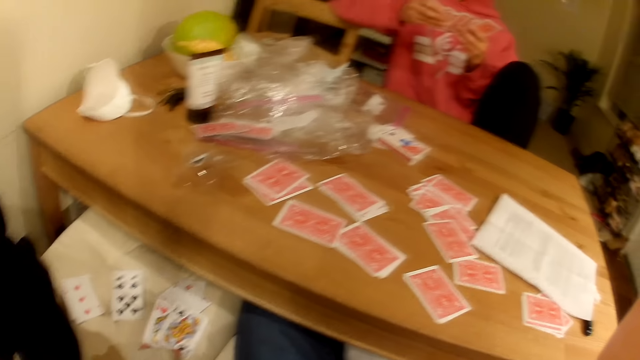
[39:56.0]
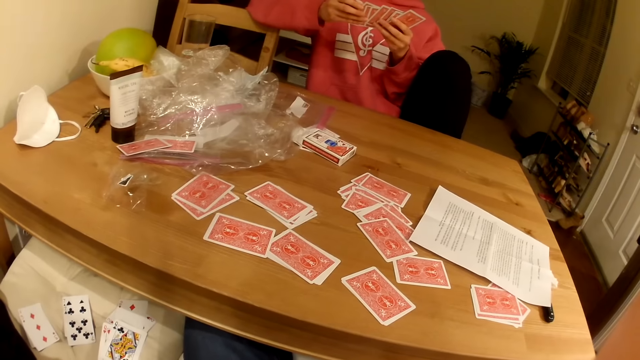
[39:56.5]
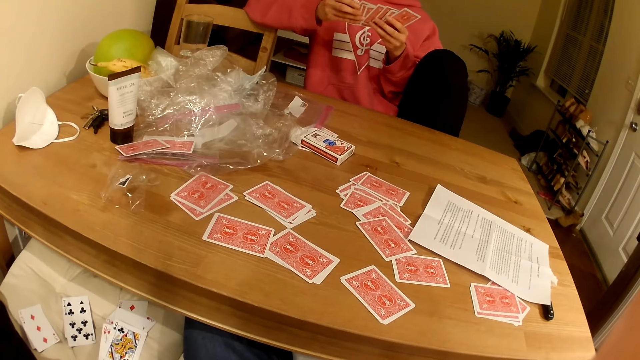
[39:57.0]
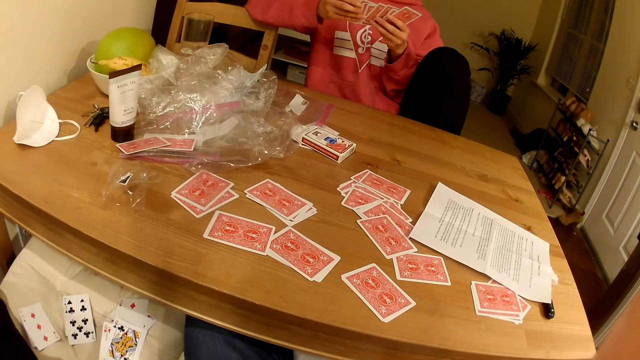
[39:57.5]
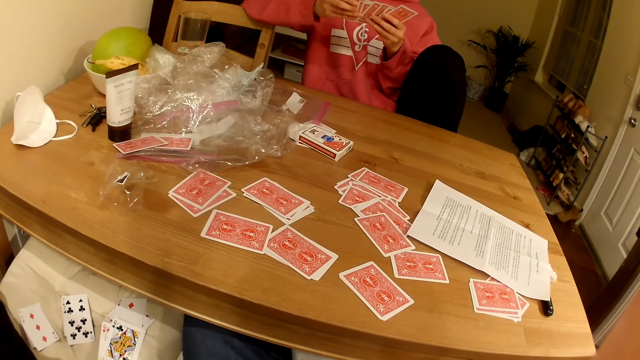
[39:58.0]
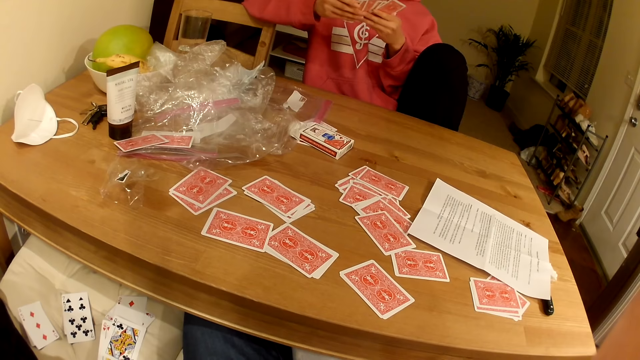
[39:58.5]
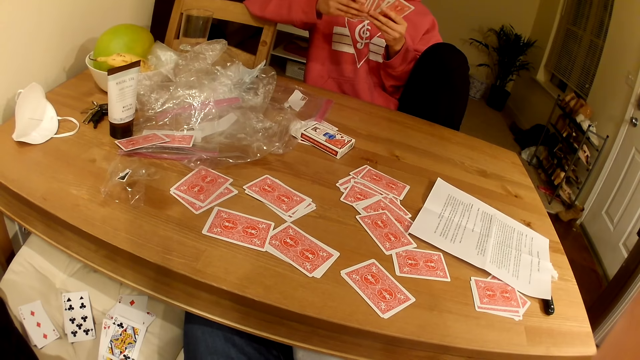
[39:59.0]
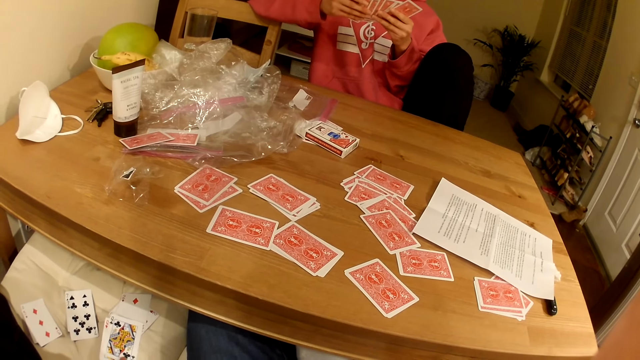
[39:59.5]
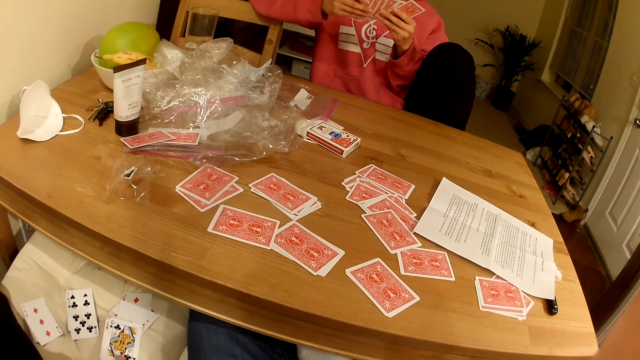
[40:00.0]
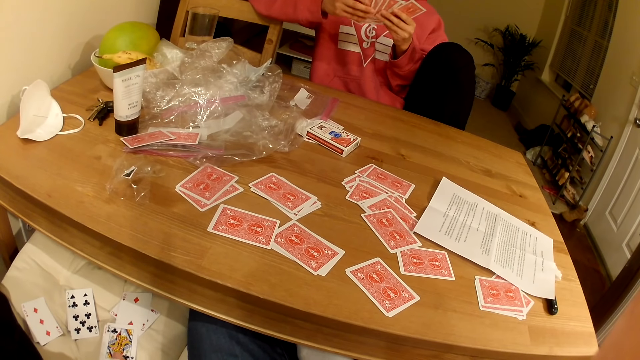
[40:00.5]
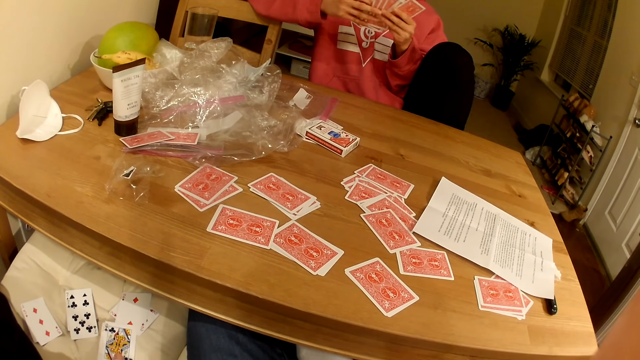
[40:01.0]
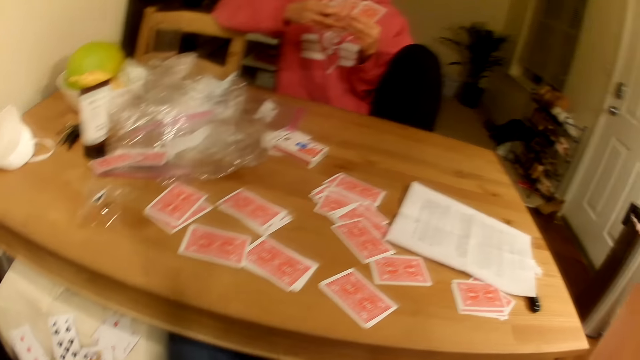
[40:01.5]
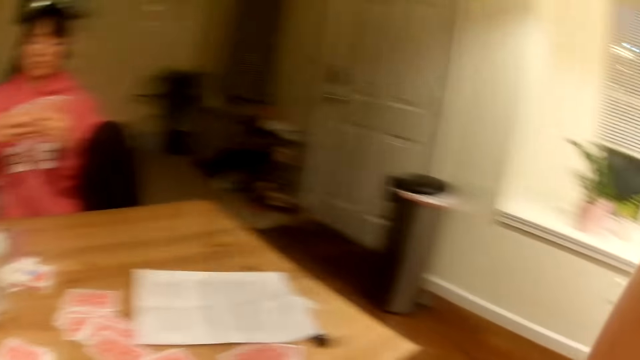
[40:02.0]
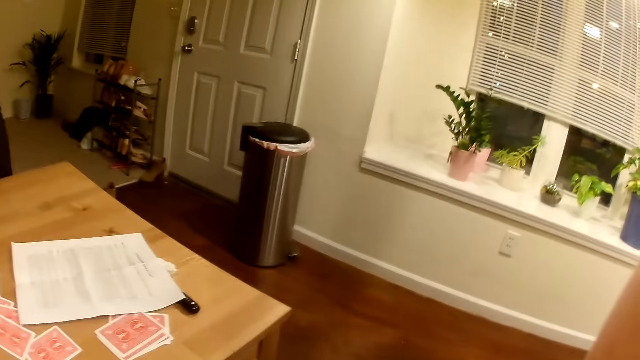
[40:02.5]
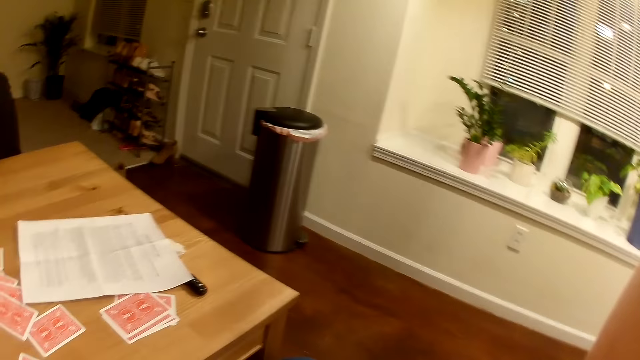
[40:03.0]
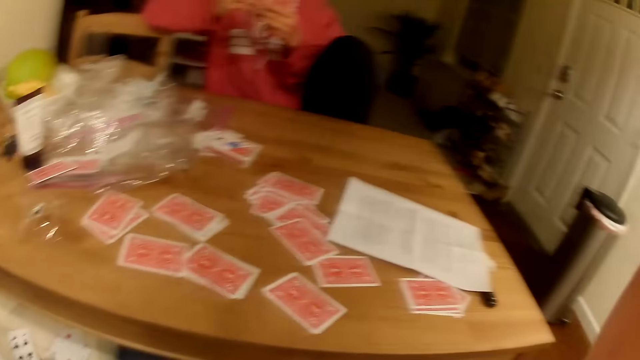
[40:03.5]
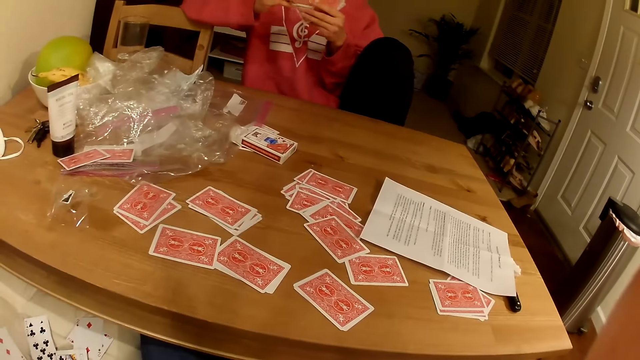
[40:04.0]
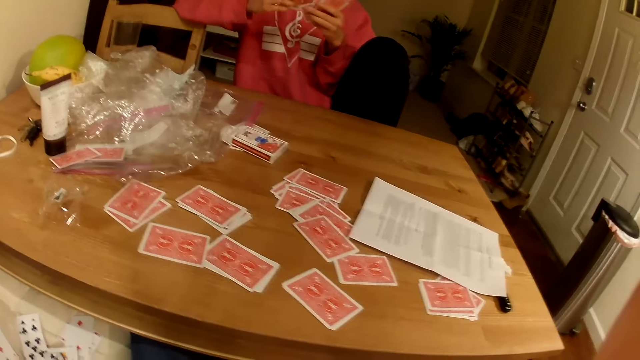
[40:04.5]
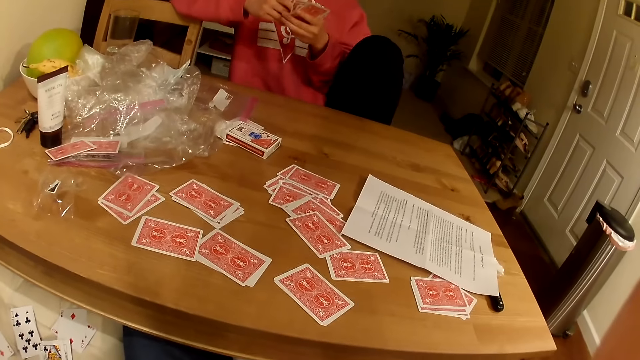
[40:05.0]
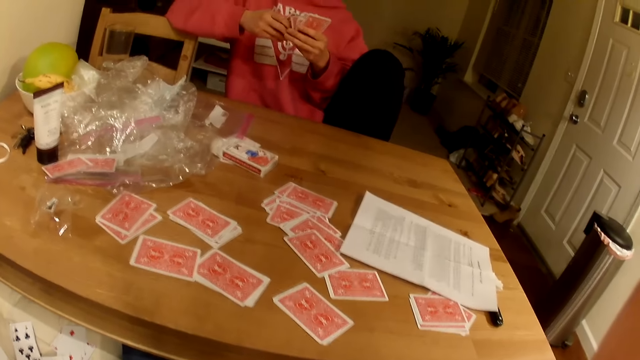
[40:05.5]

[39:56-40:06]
The camera wearer looks to the right.

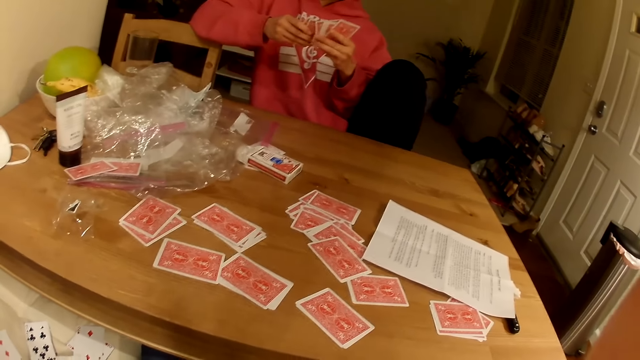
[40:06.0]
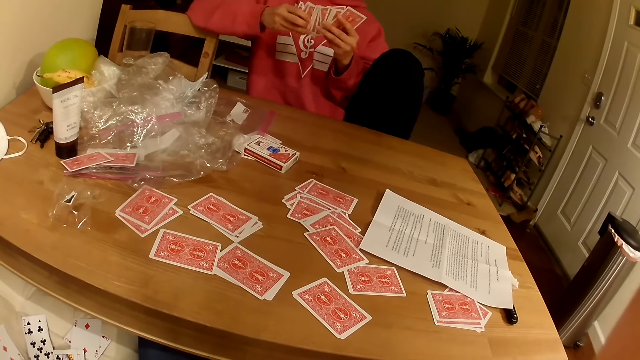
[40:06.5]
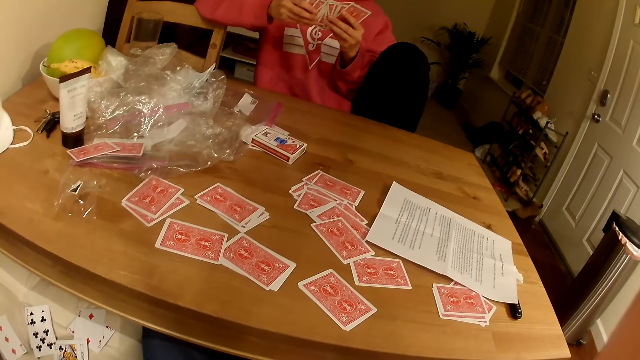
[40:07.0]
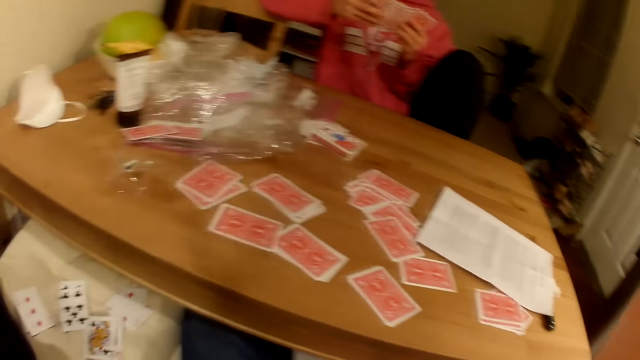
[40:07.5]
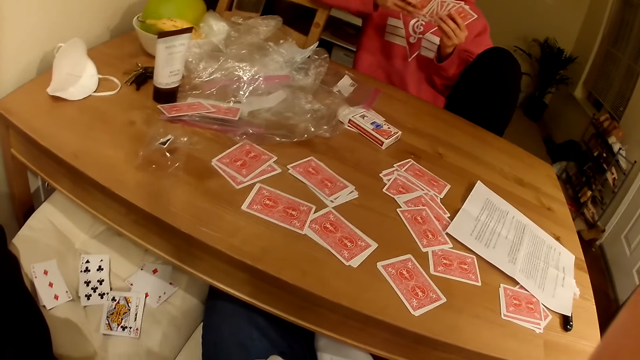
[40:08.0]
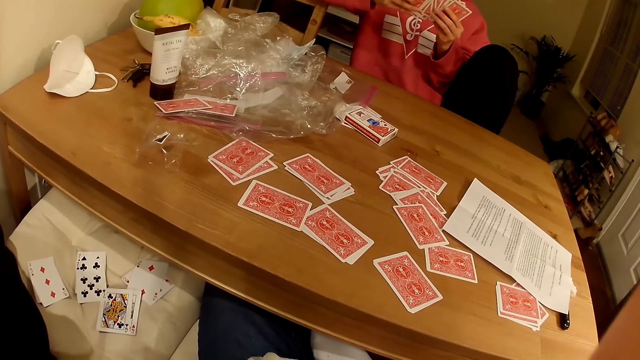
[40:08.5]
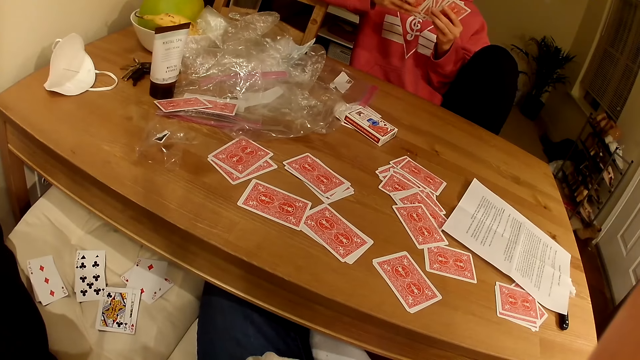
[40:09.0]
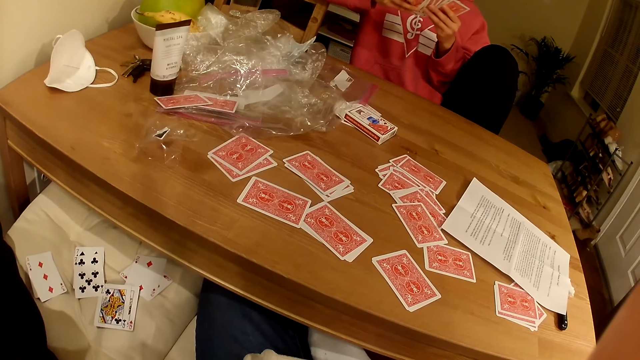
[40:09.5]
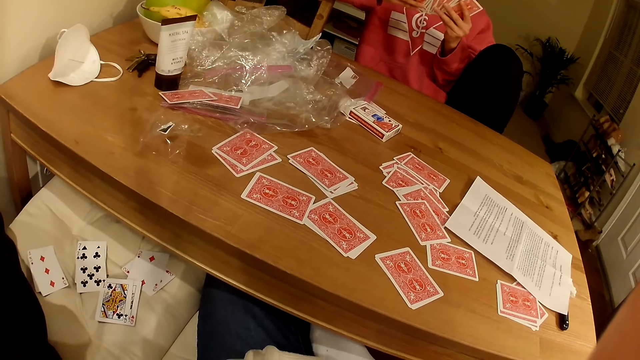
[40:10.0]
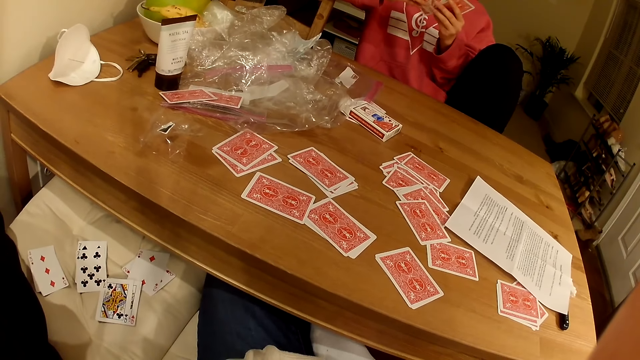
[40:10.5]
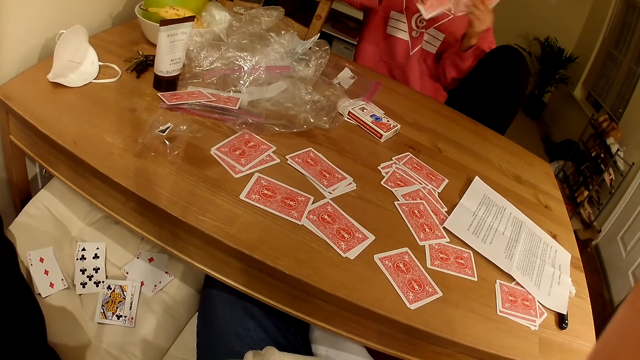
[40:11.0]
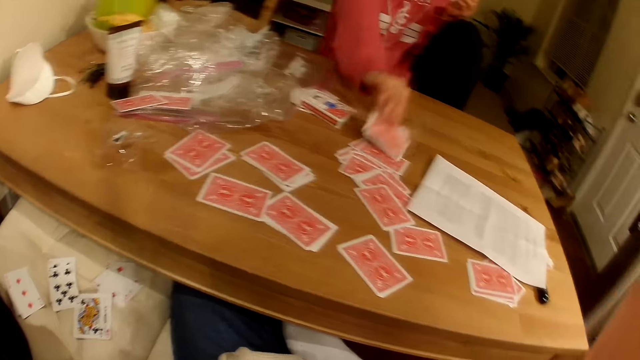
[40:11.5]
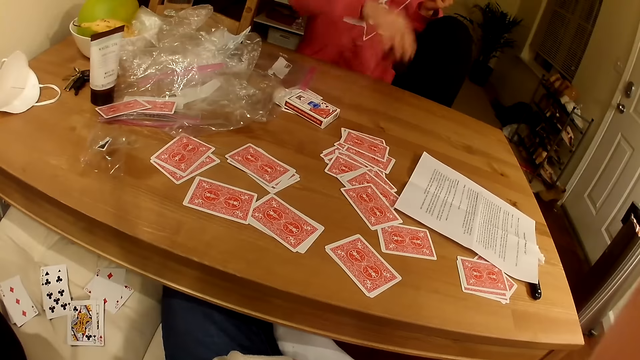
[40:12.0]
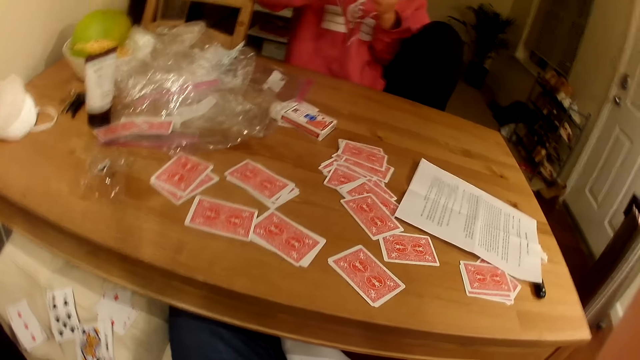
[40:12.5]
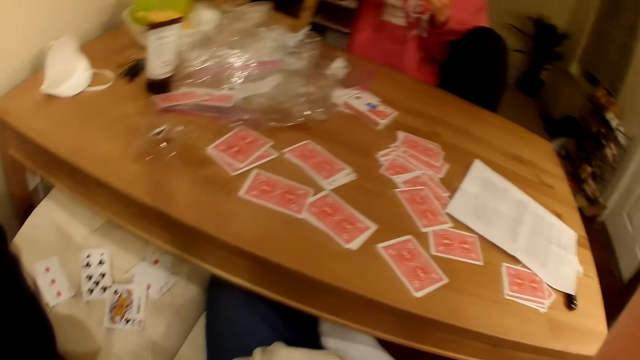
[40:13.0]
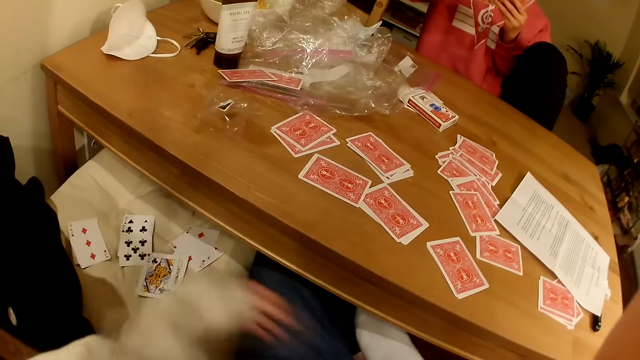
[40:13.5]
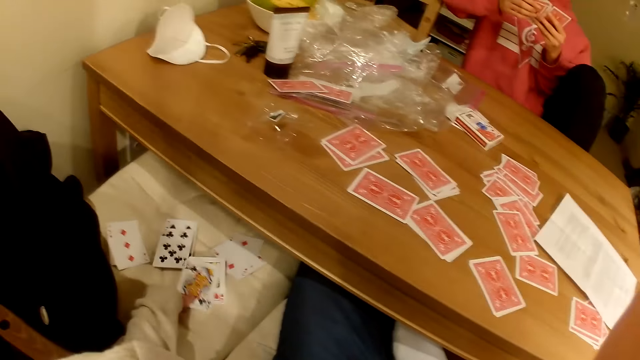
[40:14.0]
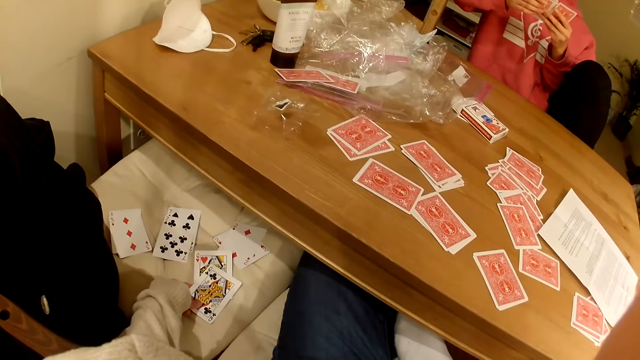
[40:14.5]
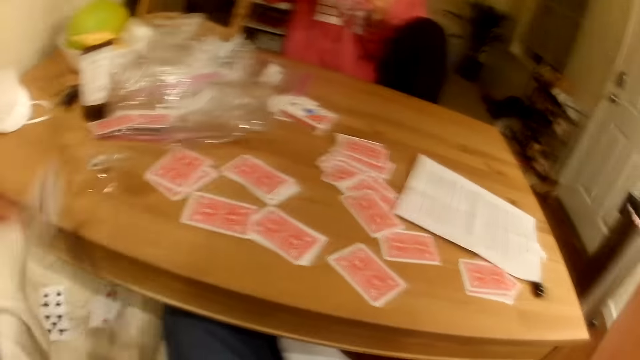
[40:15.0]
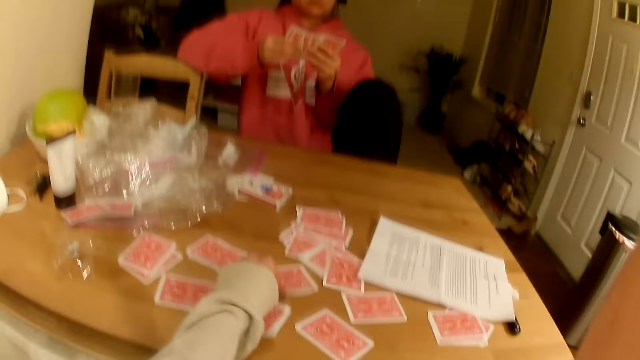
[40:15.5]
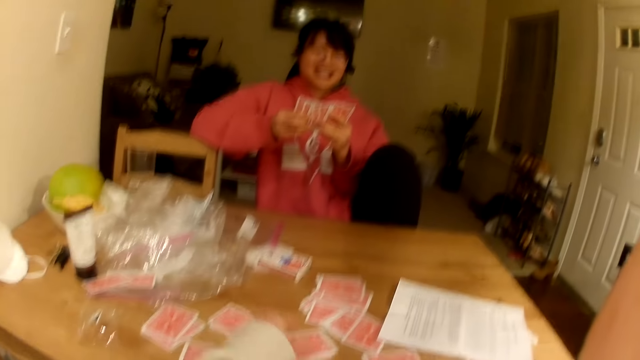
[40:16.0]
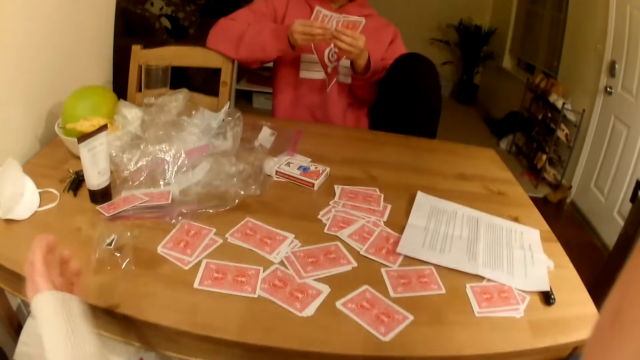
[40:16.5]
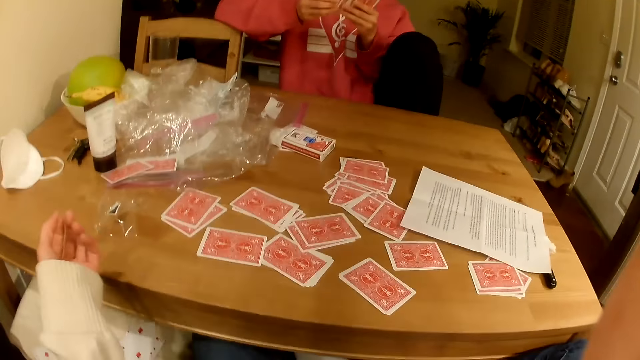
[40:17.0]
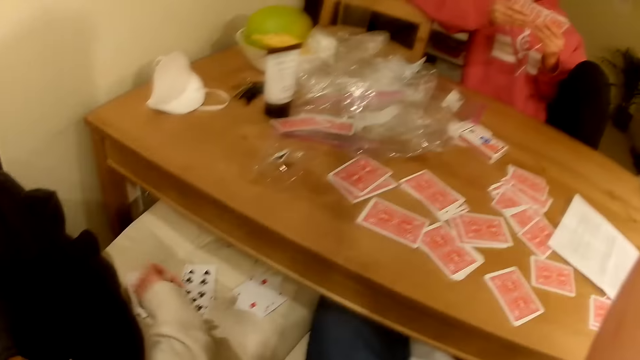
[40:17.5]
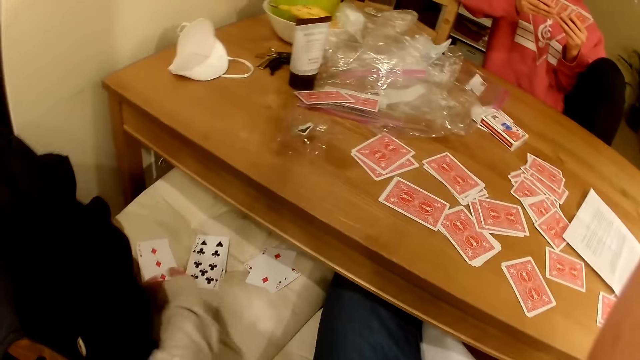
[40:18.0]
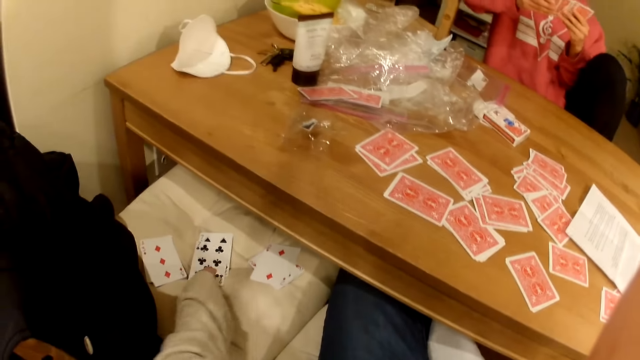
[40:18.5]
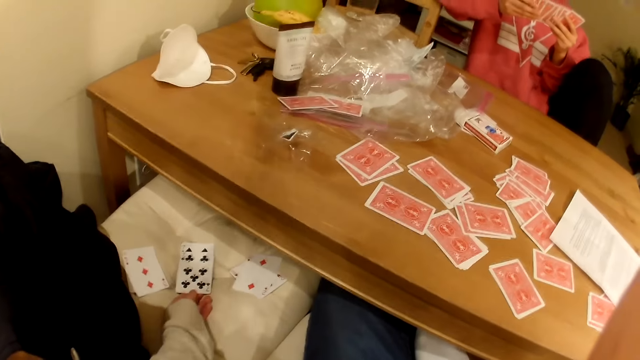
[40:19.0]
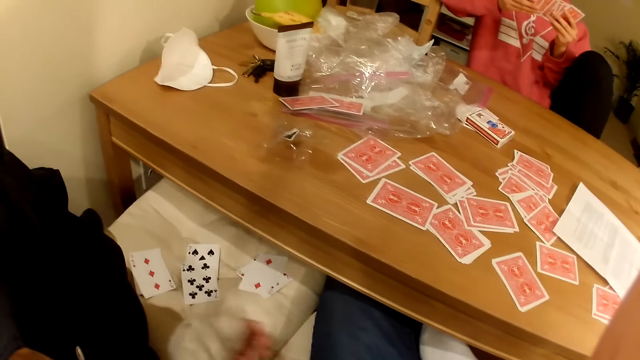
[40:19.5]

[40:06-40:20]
The camera wearer looks down at the cards. They look down at the cards again. A person places playing cards on the table. The camera wearer picks up the playing cards from the seat. They place the playing cards on the table. They look at the person. They touch the playing cards on the seat. They look down at the cards.
